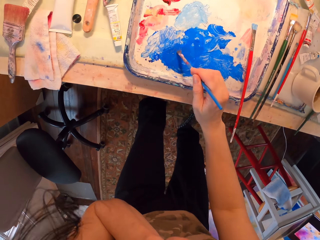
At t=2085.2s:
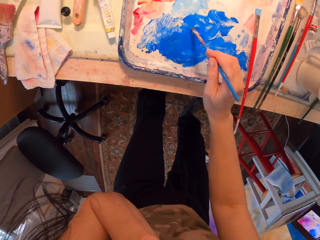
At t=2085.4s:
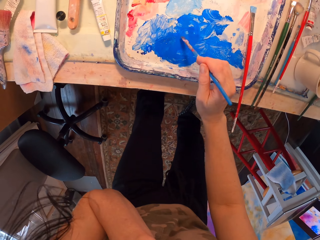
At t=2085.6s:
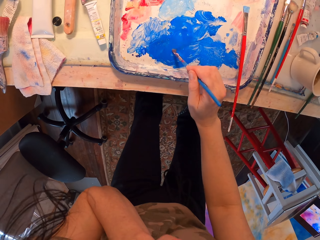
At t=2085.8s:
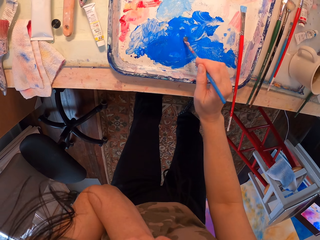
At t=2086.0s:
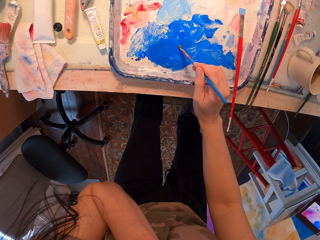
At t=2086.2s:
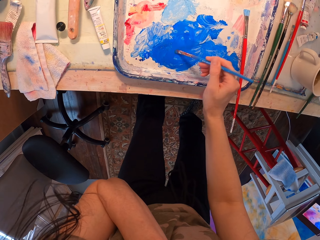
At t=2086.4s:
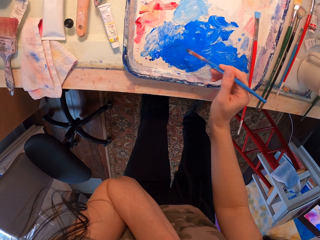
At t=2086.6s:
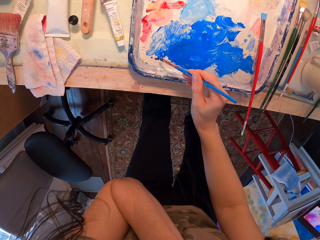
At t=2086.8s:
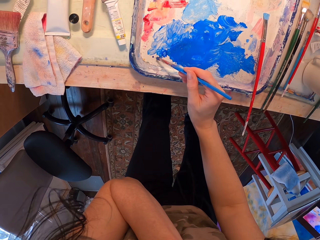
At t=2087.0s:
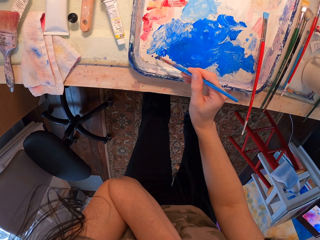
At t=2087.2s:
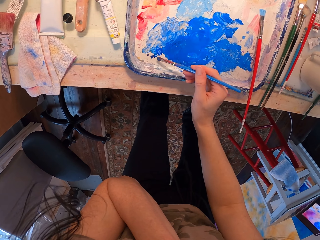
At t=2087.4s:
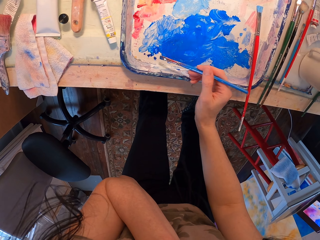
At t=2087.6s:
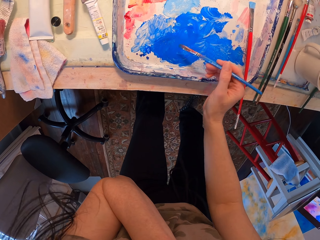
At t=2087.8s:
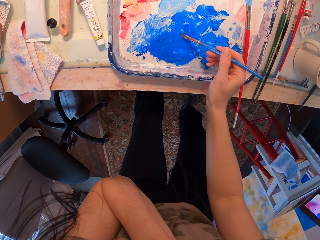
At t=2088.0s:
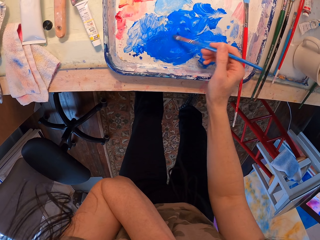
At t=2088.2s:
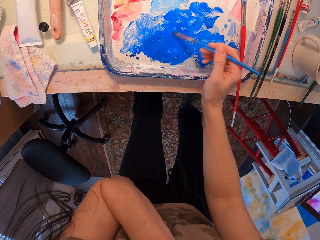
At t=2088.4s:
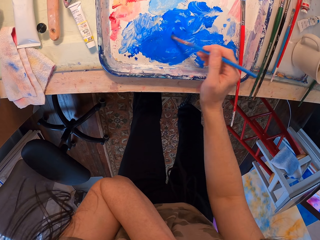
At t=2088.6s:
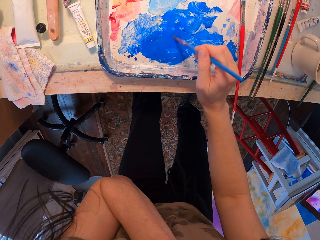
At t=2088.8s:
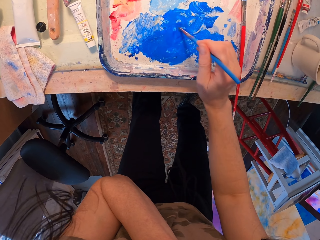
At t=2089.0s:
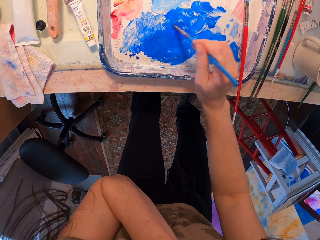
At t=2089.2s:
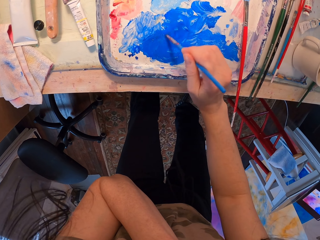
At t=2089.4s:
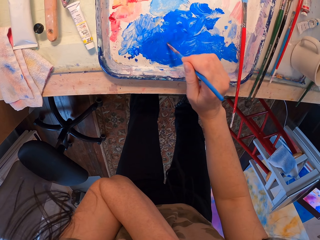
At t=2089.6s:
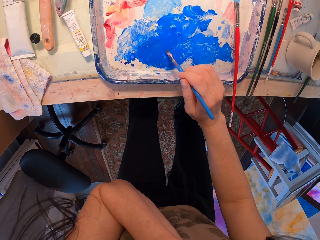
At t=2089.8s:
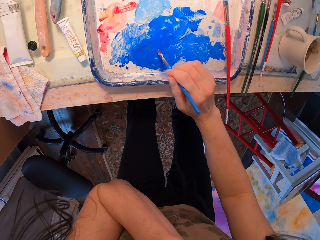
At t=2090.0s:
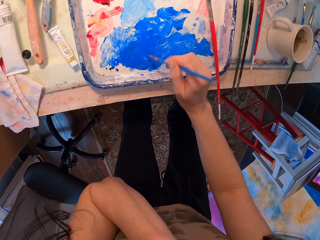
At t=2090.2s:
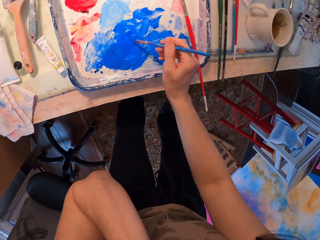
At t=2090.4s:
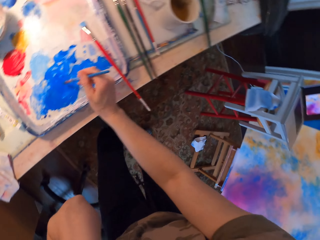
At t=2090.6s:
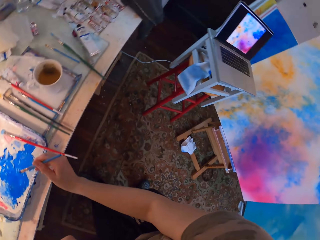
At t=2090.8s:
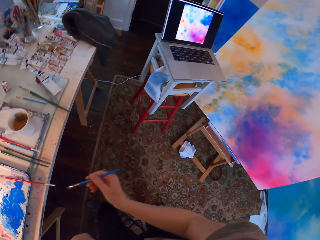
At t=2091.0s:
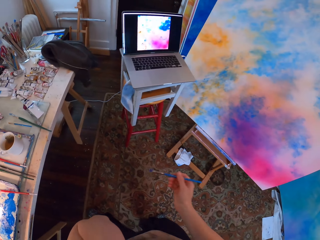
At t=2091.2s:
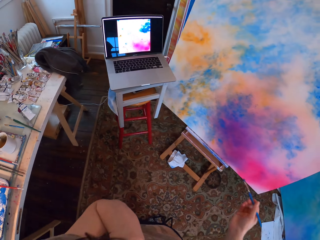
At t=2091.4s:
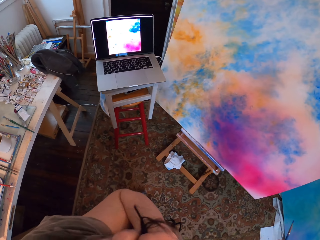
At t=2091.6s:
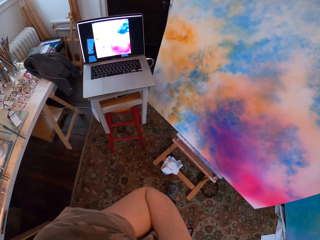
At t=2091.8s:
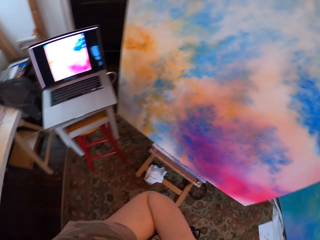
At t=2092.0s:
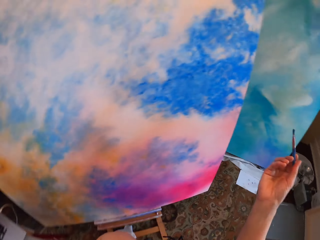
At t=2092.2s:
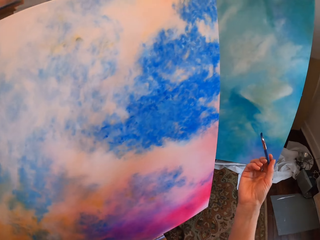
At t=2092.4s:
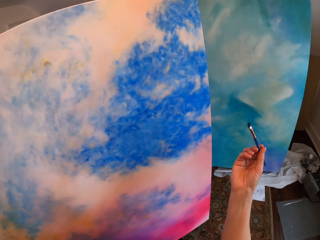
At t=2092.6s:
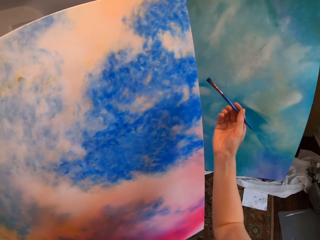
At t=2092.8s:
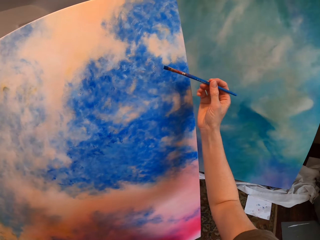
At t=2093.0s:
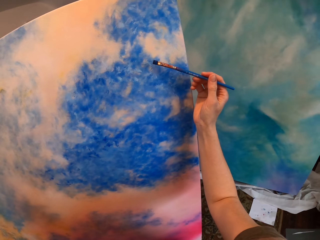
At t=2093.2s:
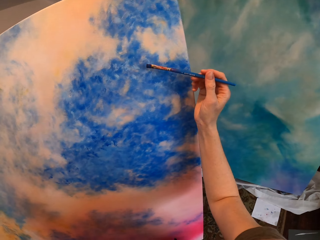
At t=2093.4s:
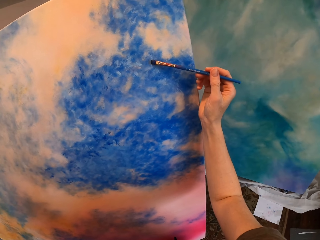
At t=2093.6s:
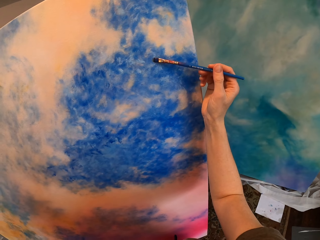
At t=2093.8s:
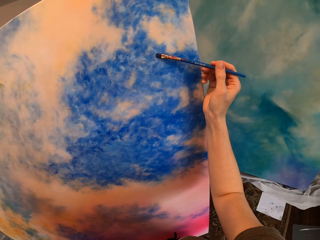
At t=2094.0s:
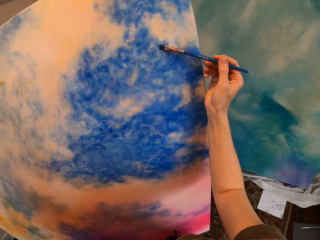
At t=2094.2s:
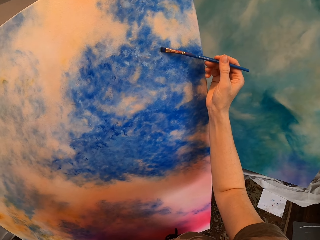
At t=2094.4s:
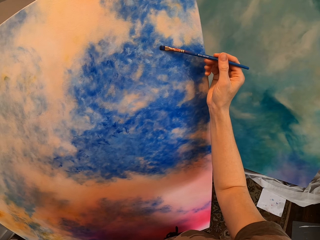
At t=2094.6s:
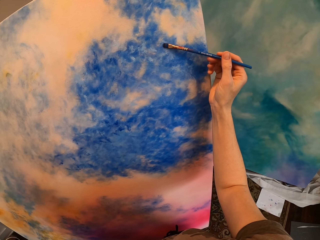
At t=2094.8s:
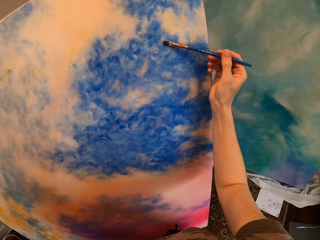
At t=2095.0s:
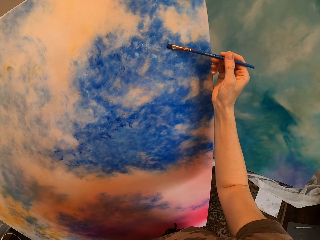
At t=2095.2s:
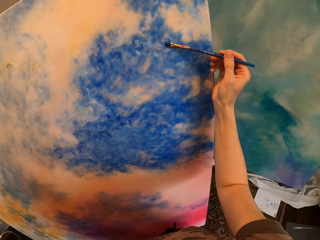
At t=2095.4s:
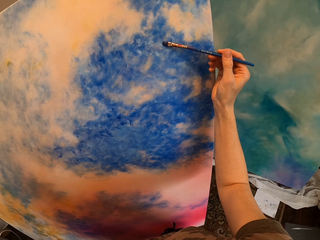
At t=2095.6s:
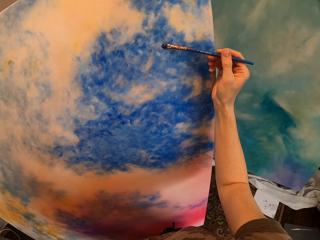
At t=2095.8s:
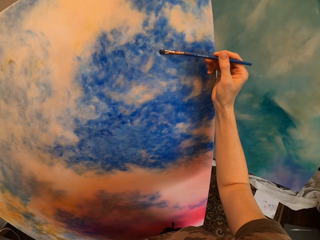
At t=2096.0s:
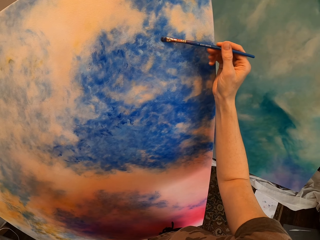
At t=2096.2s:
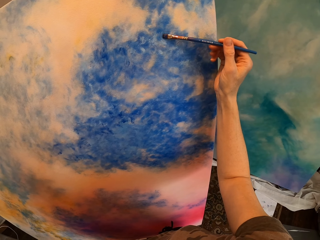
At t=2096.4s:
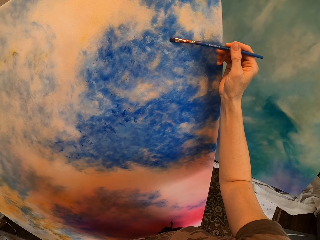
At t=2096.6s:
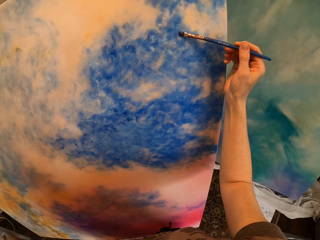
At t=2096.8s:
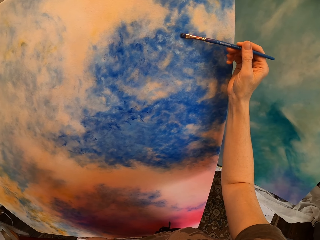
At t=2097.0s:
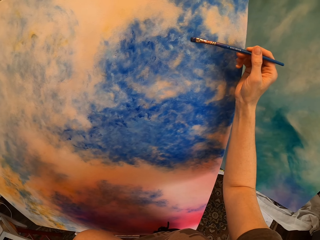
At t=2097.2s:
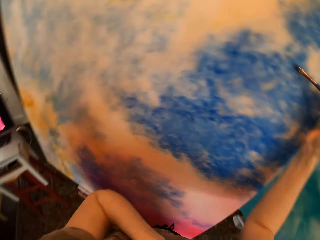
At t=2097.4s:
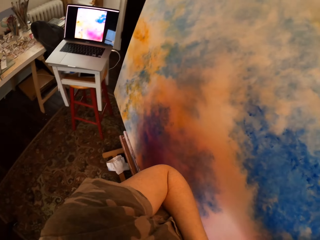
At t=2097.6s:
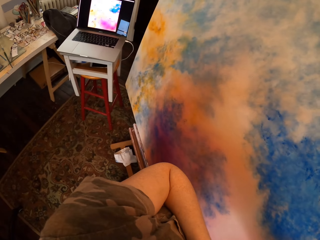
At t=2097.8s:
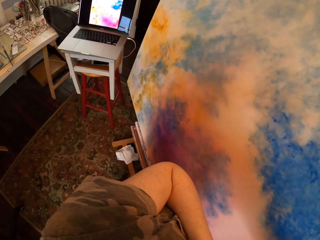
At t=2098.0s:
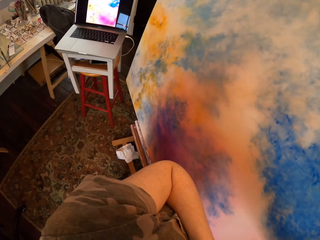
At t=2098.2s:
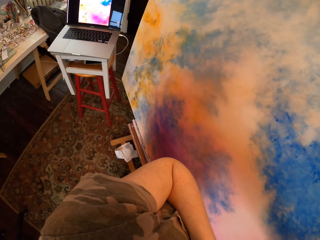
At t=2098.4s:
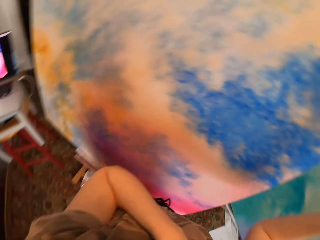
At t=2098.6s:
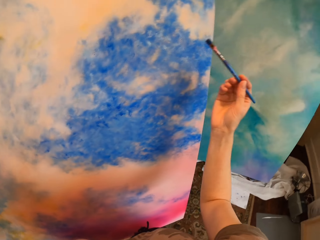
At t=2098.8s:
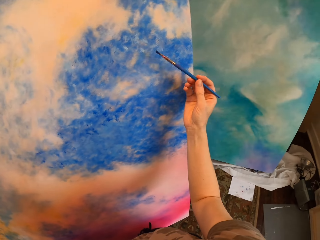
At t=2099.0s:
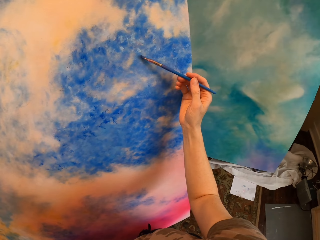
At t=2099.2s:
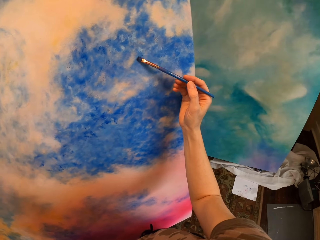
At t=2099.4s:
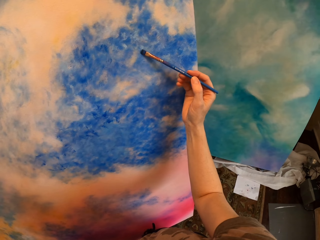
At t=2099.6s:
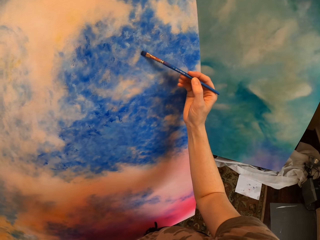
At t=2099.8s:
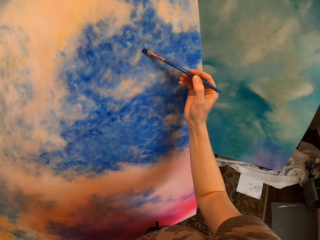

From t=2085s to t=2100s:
The camera wearer stirs the paint with the painting brush. They take the paint on the paint tray. They walk. They paint on the board with the painting brush. They draw on the paint board. They look at the laptop. They paint on the board with the painting brush.

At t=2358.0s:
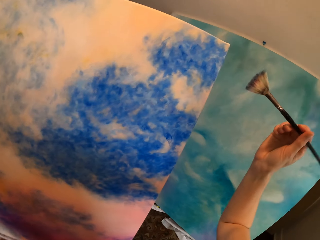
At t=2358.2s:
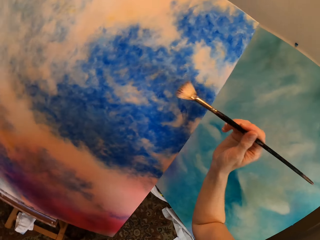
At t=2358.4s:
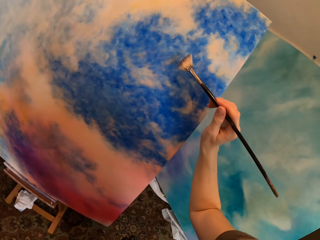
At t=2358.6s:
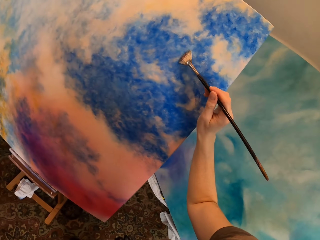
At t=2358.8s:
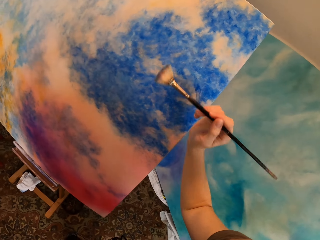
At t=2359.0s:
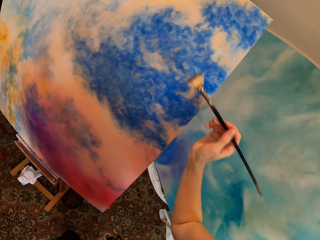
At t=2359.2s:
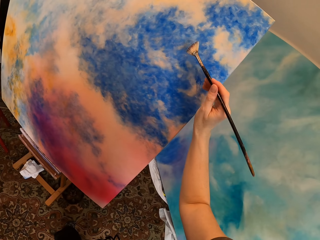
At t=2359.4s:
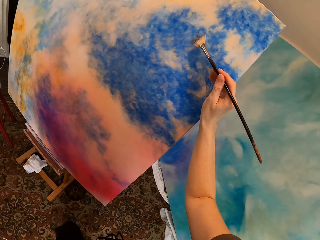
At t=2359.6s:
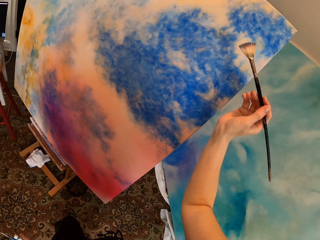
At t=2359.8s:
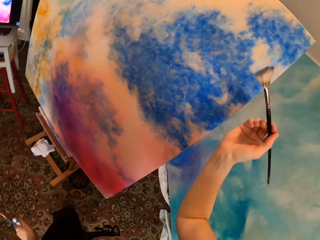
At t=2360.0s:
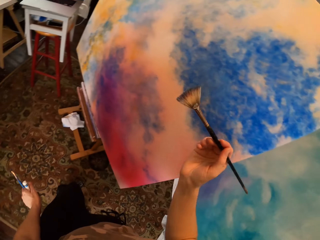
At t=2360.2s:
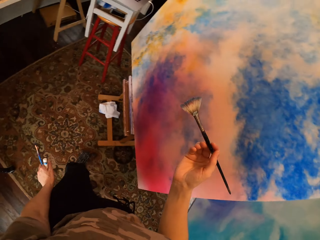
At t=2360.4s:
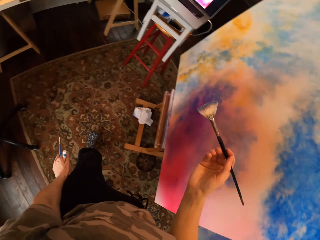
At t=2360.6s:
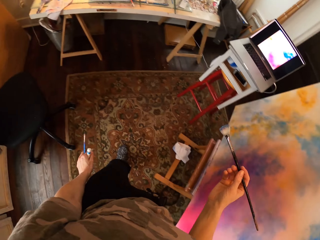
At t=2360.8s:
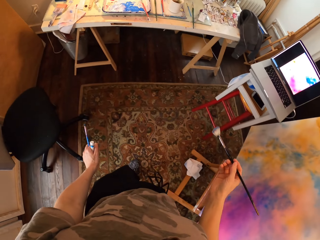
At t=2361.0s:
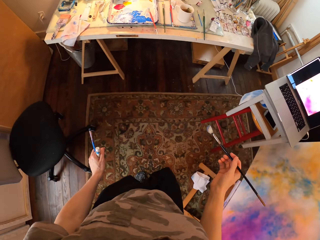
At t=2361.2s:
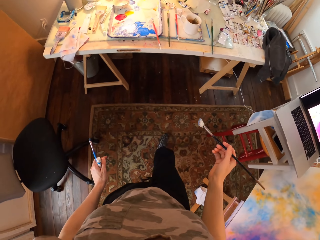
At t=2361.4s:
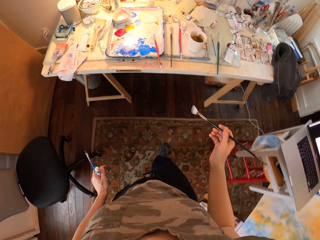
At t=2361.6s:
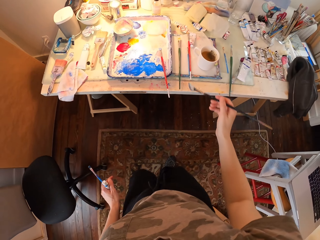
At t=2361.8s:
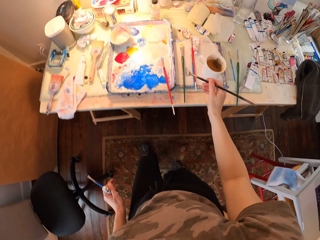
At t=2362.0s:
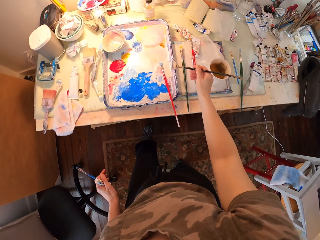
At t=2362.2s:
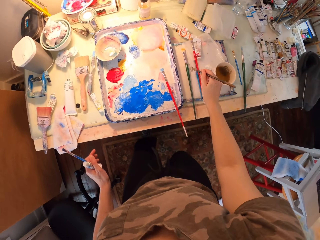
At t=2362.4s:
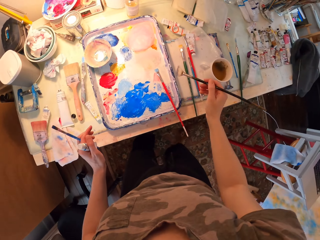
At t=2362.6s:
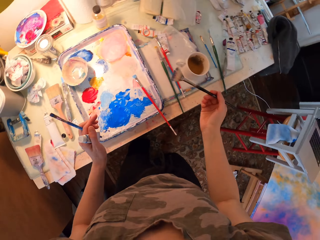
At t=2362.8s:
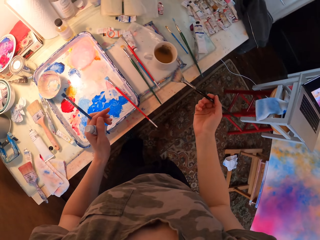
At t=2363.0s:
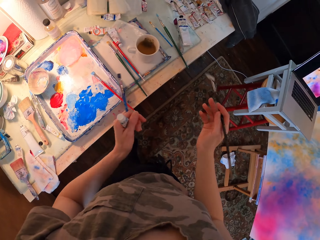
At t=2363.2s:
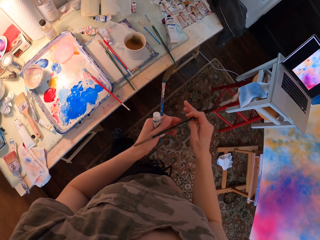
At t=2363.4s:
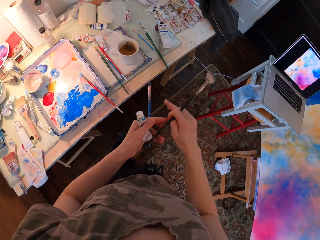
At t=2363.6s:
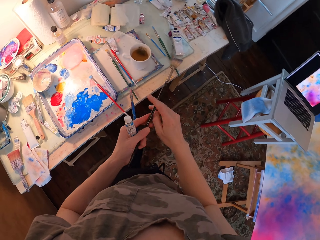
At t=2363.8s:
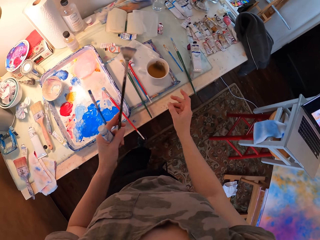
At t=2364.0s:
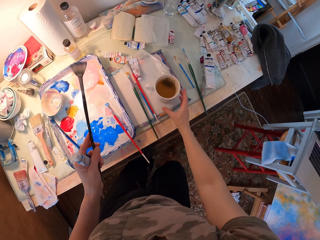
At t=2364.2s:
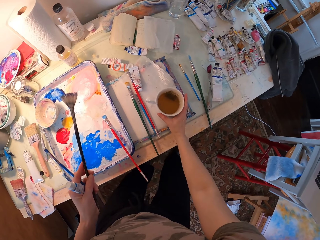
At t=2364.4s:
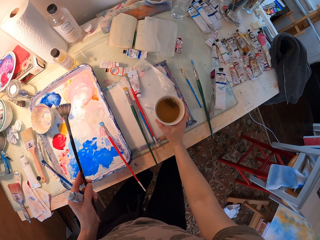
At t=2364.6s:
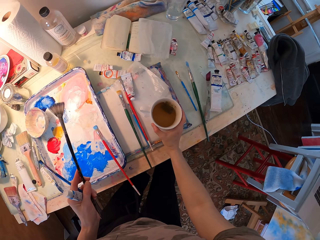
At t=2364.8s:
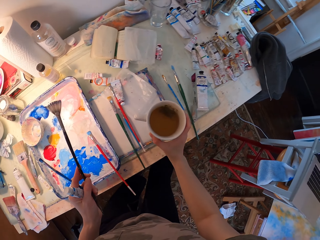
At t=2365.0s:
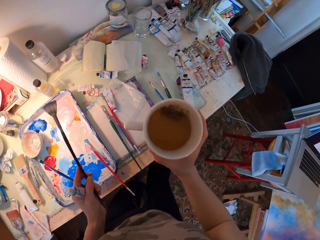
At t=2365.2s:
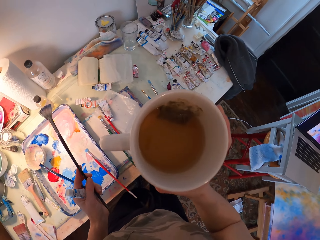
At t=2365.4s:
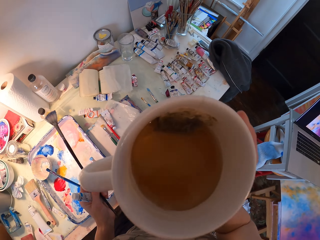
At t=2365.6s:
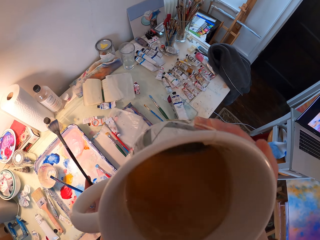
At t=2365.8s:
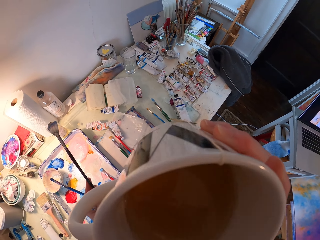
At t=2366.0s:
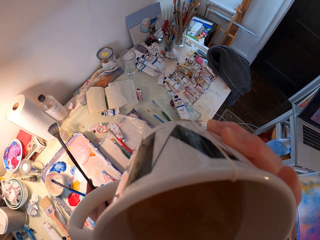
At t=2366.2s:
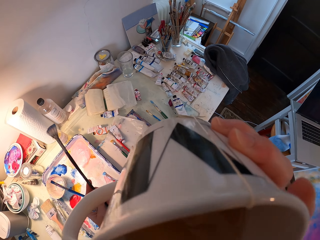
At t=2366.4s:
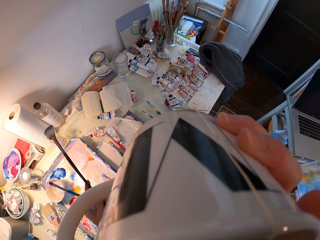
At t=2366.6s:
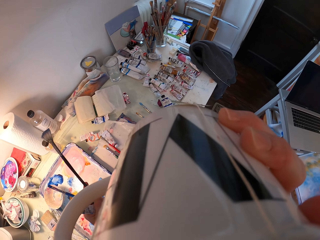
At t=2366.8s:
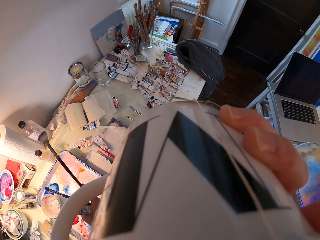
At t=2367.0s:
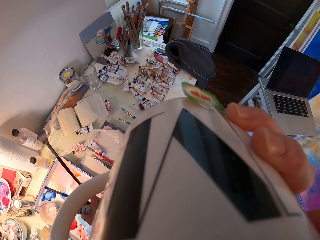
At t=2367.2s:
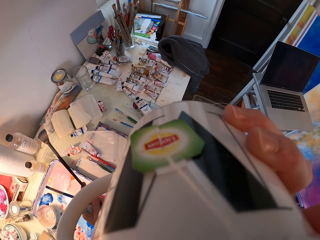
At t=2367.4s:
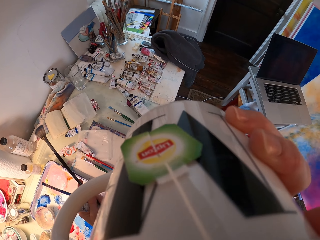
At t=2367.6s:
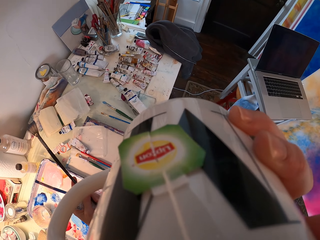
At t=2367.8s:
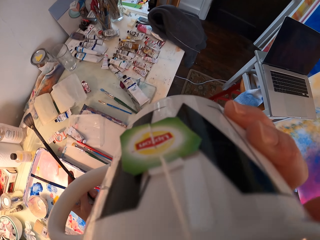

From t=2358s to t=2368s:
The camera wearer turns around. They walk towards the paint tray. They look at the table. They take the cup of tea and sip the tea.
